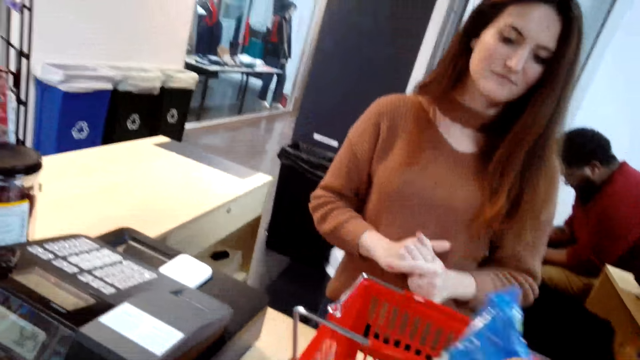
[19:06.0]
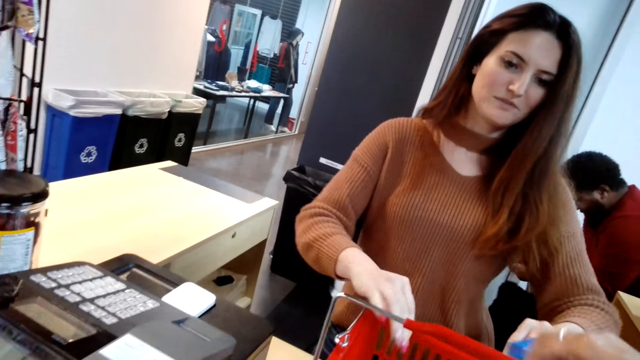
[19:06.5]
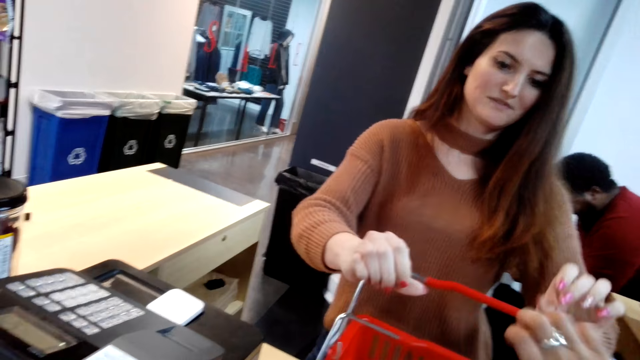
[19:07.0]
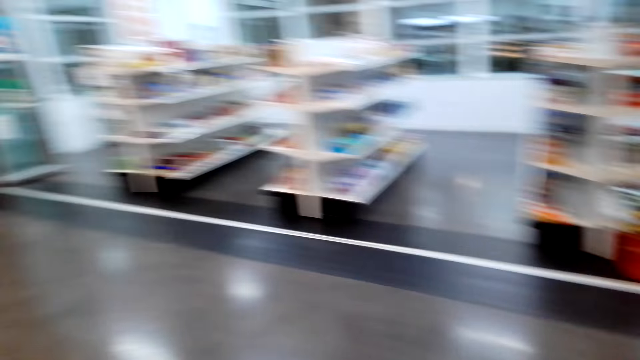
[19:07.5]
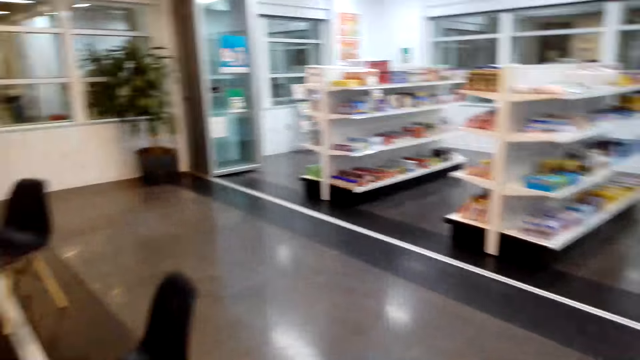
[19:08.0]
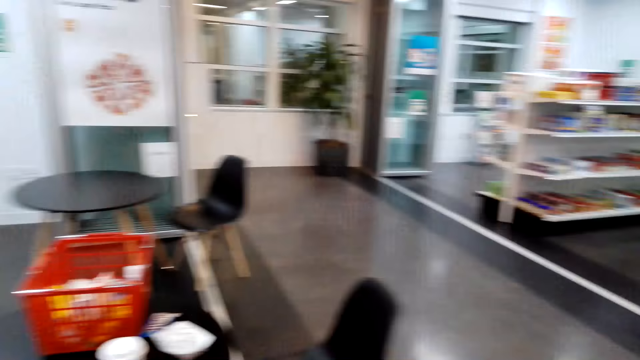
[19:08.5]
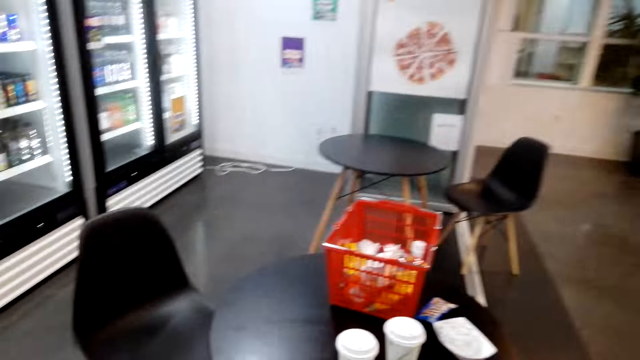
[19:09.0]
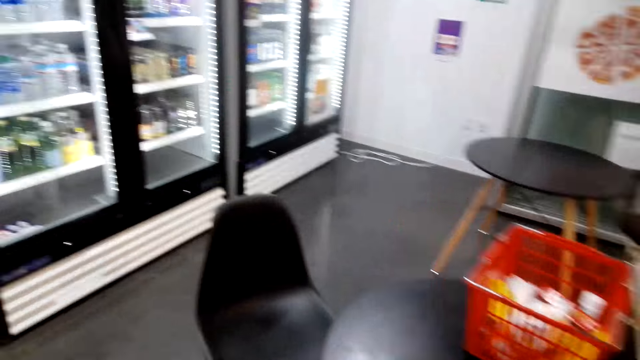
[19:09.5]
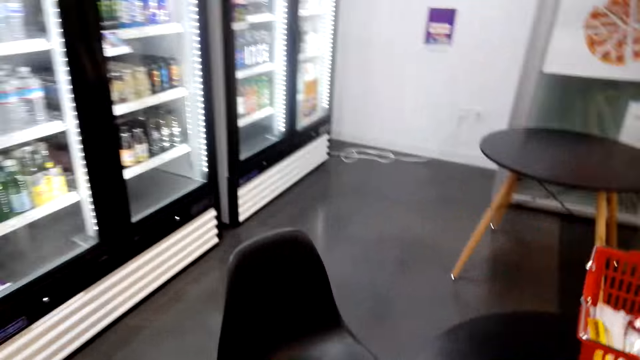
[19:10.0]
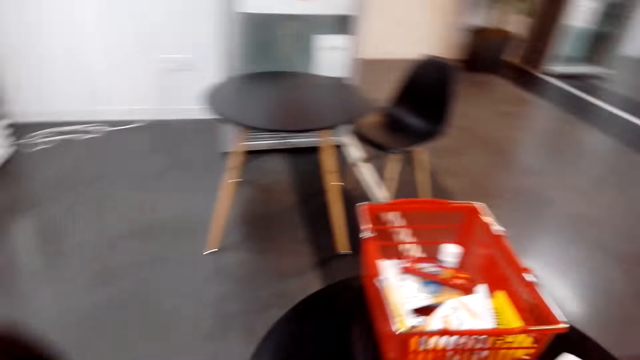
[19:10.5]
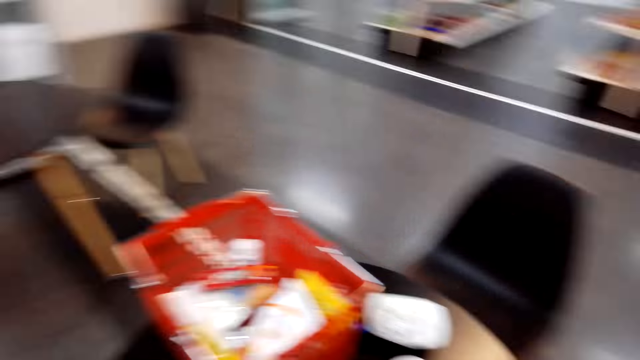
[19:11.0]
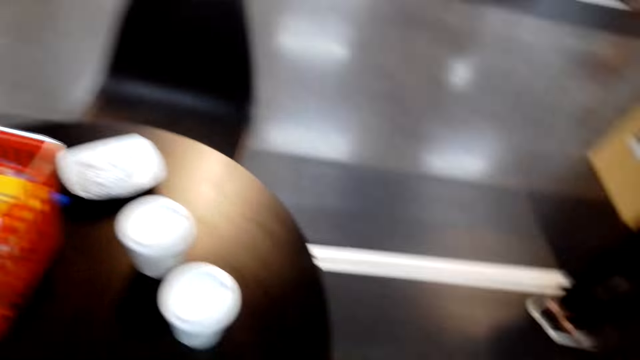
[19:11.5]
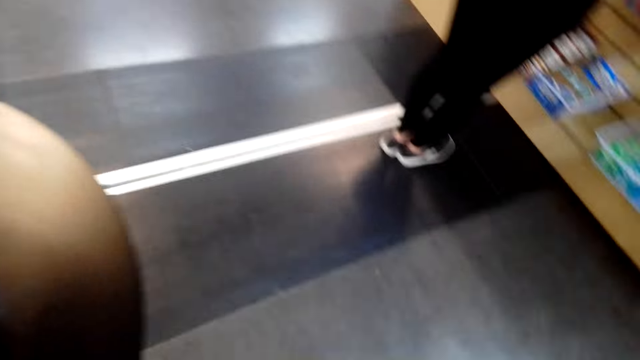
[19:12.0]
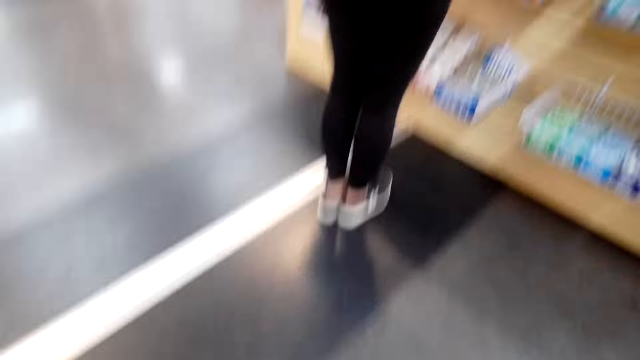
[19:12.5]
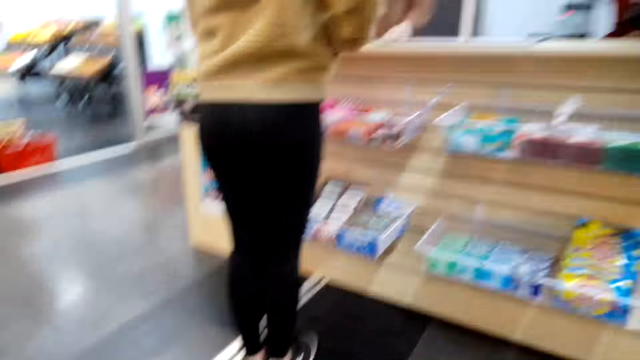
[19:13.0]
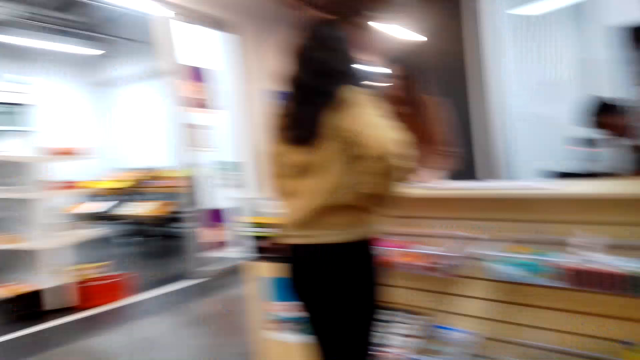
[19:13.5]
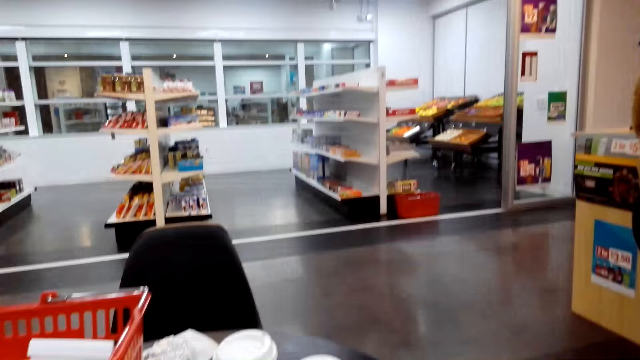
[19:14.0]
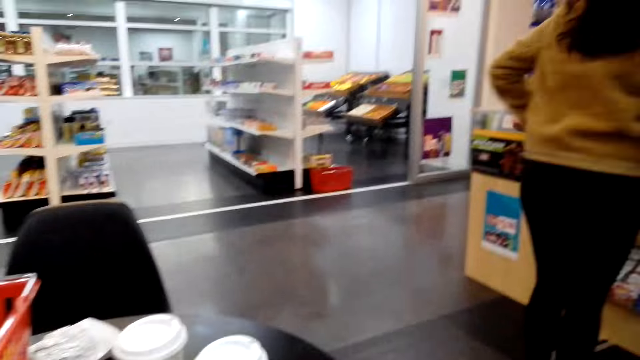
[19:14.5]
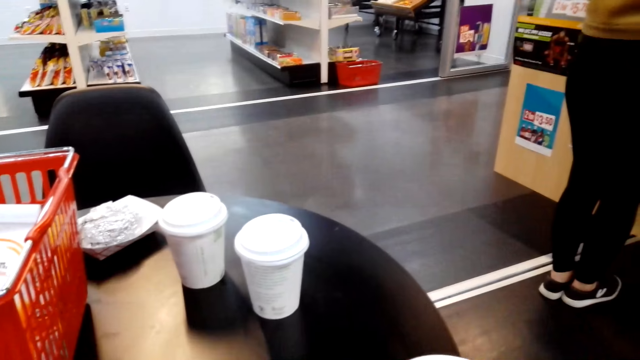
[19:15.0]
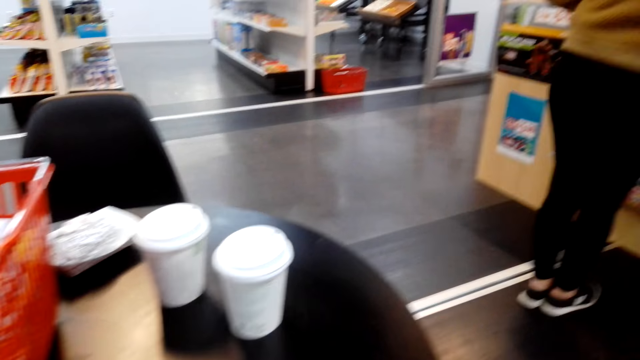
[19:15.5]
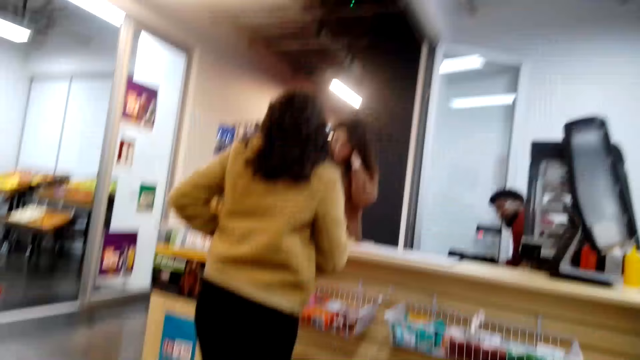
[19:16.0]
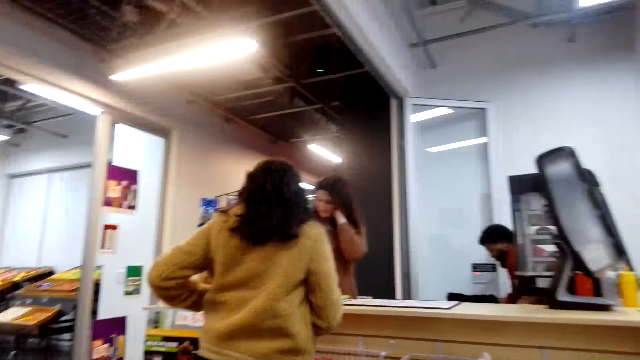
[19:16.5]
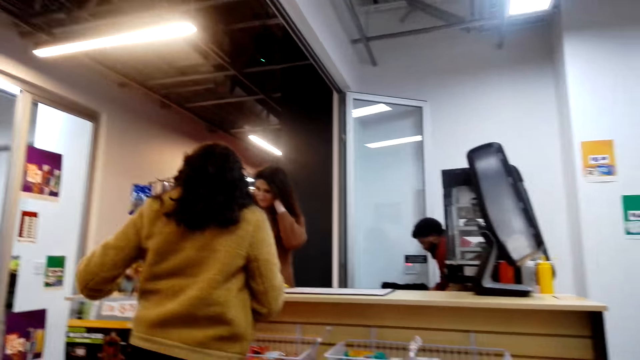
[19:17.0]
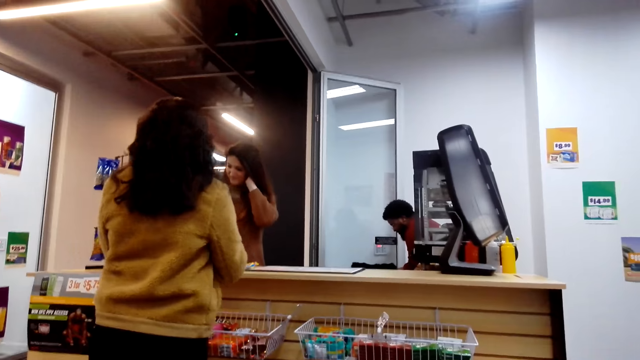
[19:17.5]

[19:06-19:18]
The camera wearer picks up the basket from the counter. They walk around the store. A lady stands at the counter. The camera wearer looks around.

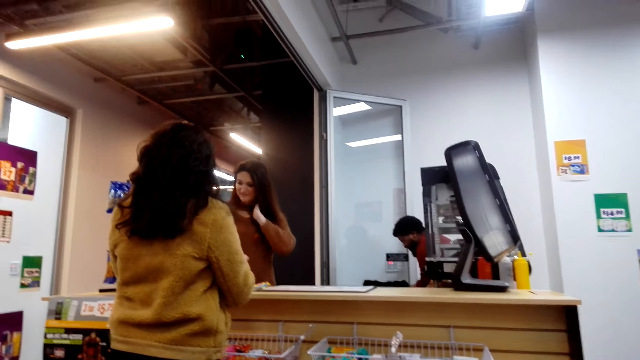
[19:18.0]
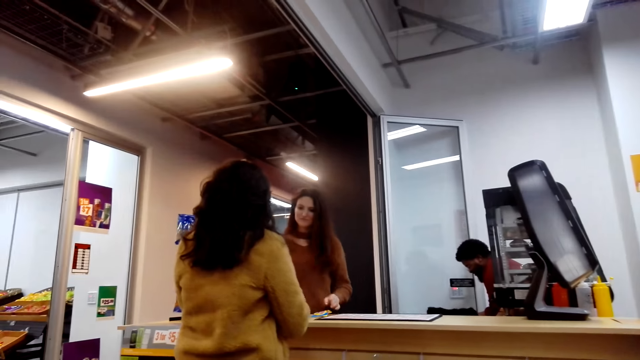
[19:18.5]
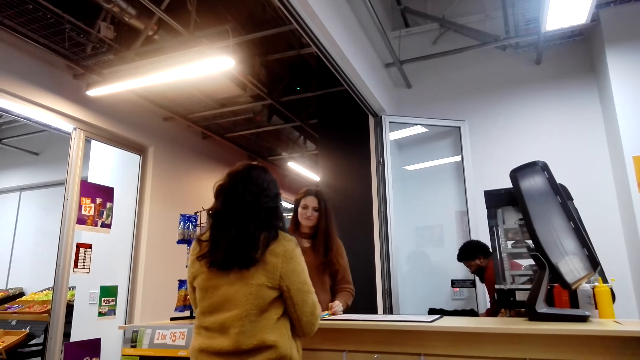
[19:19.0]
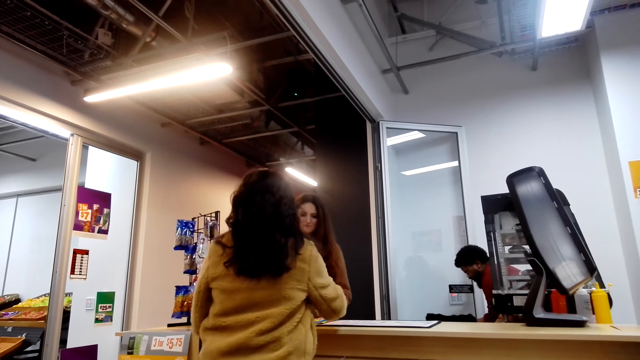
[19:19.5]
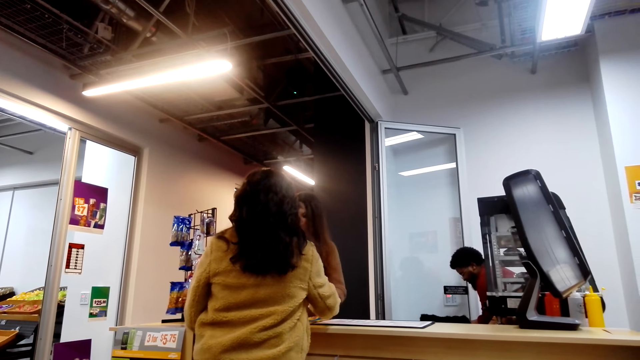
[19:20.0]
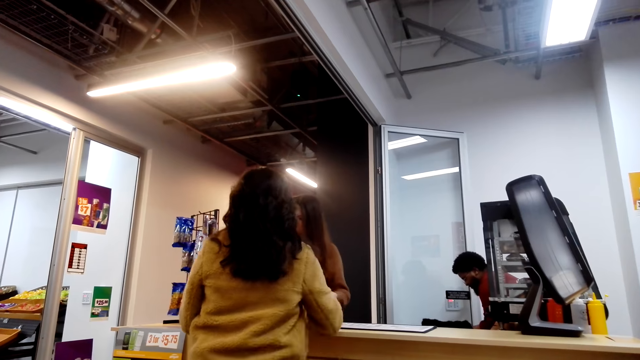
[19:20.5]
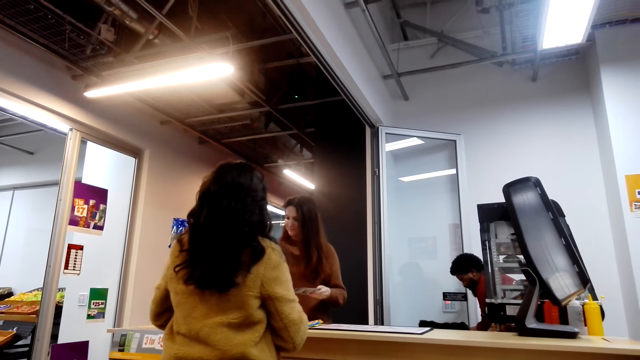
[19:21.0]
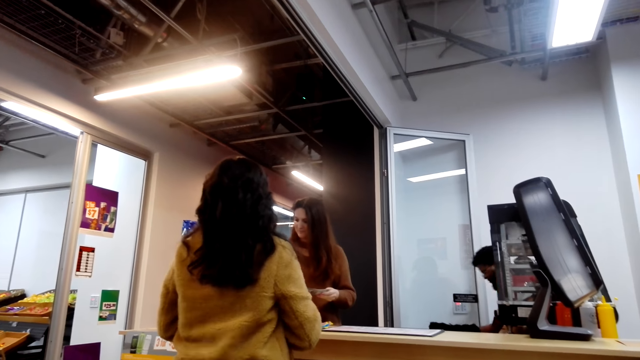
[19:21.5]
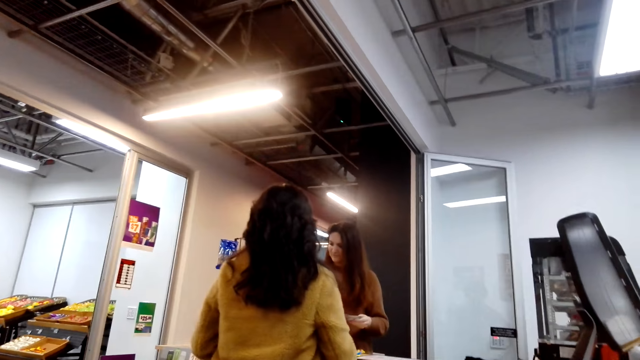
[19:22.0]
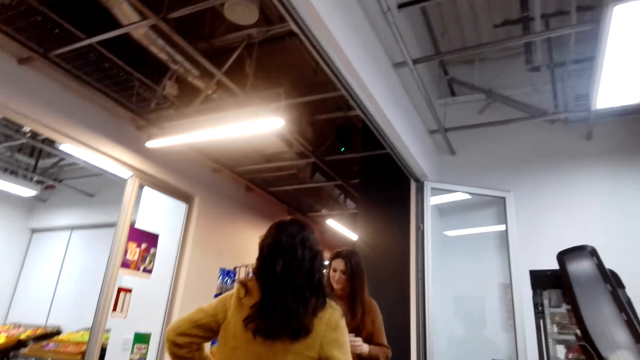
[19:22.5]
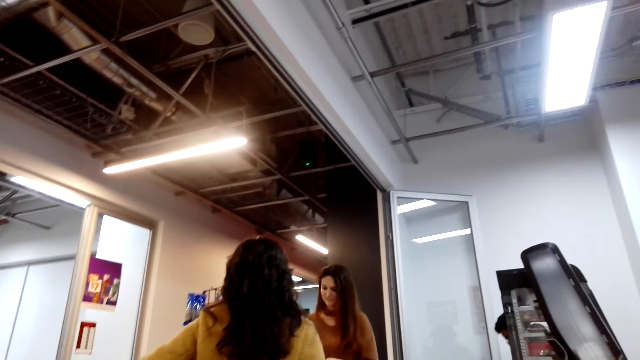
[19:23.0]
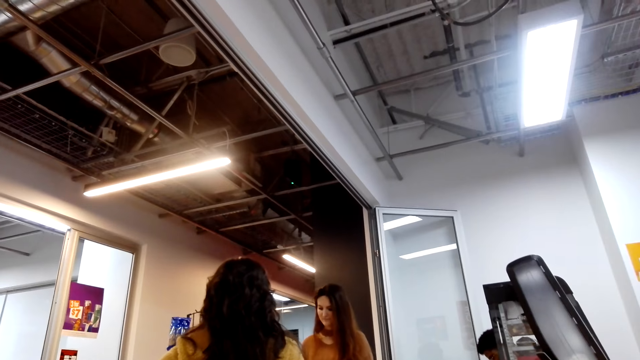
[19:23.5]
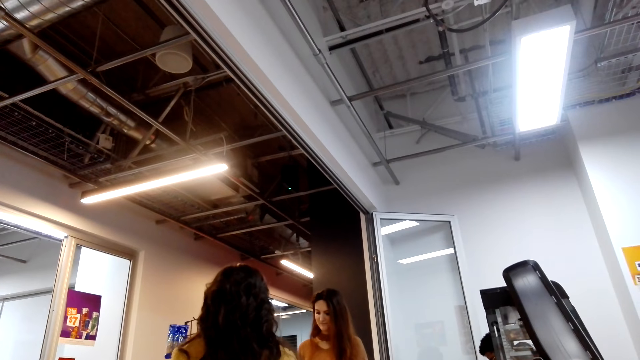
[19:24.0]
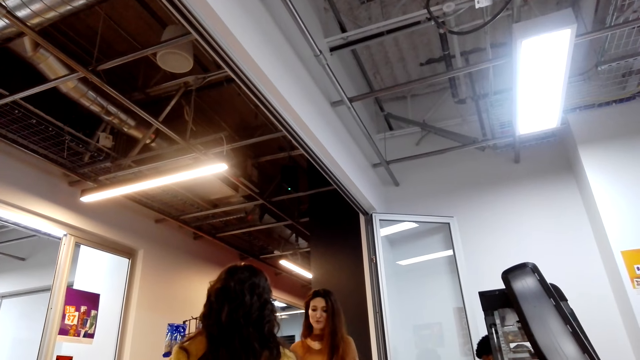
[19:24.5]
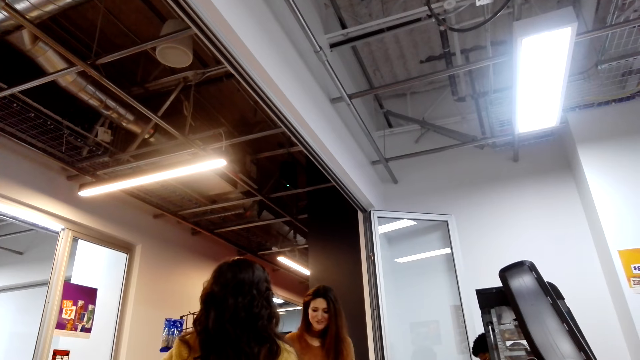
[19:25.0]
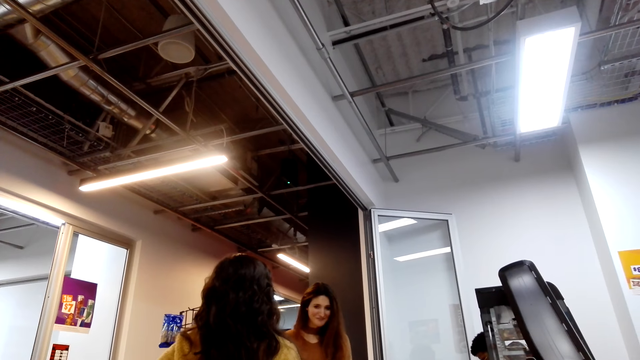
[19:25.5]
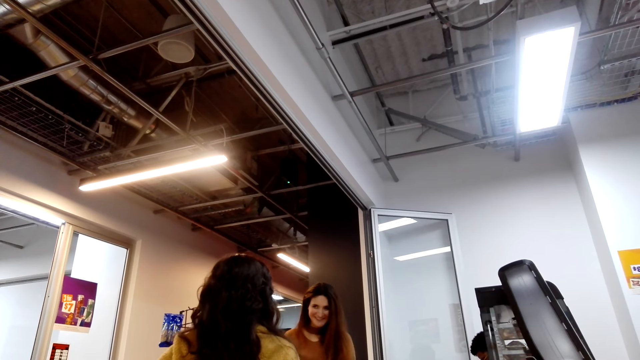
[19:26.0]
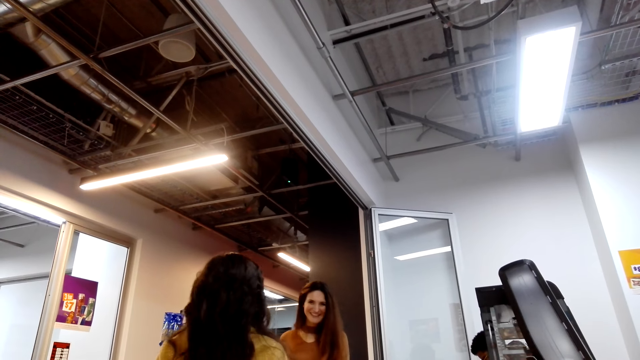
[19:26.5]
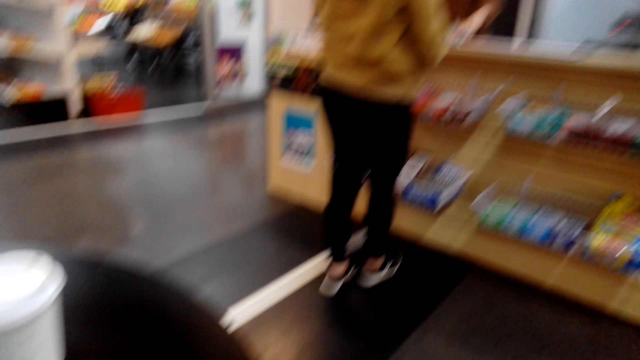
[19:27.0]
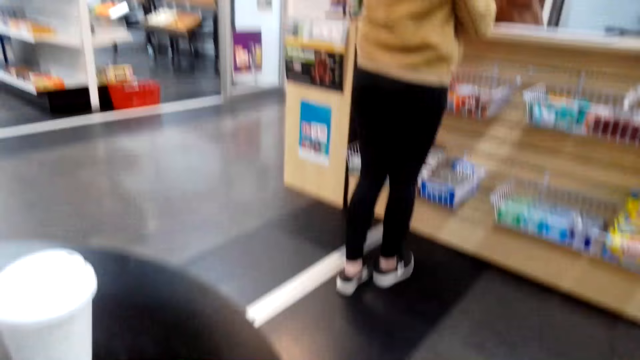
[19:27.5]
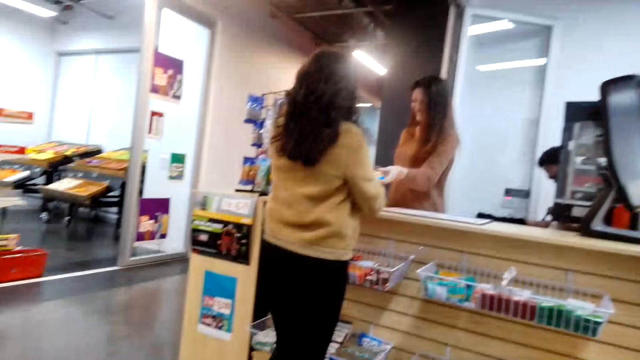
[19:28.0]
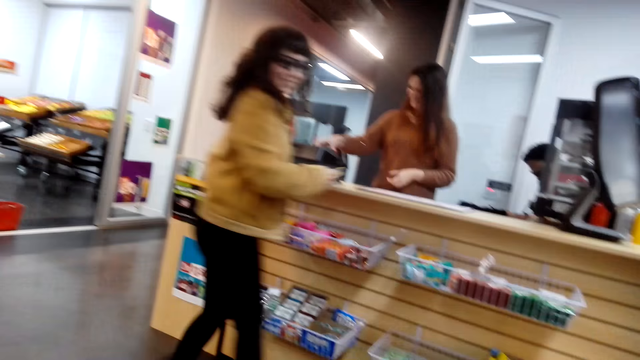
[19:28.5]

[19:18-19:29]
A lady serves another lady.
